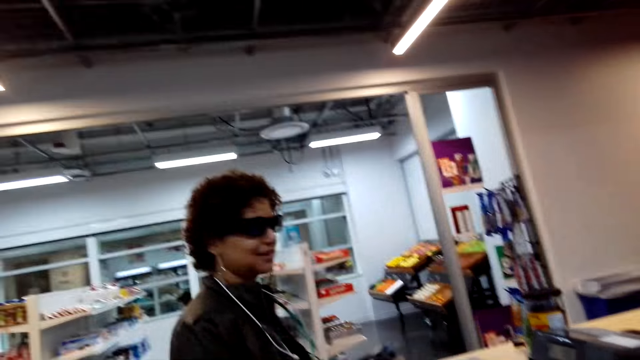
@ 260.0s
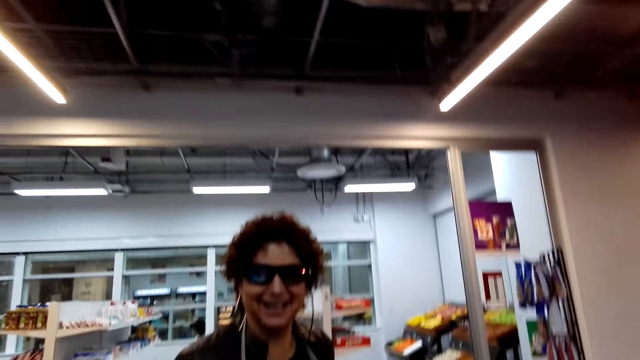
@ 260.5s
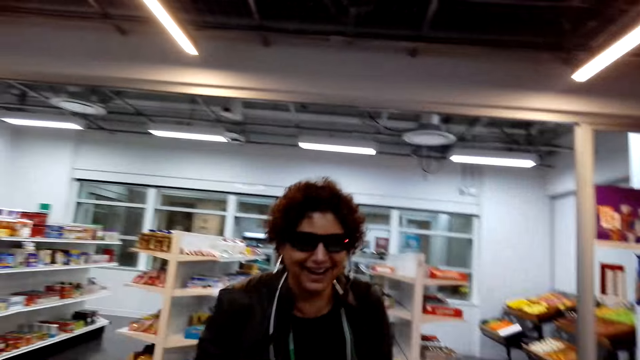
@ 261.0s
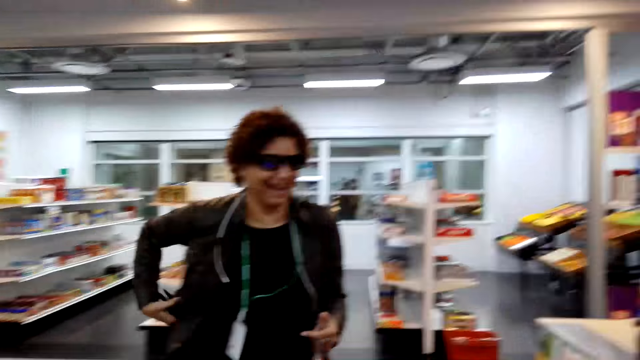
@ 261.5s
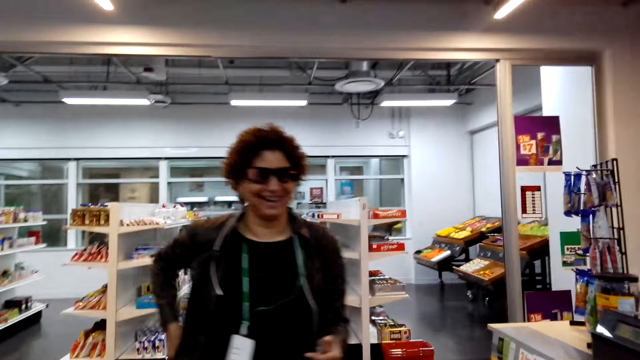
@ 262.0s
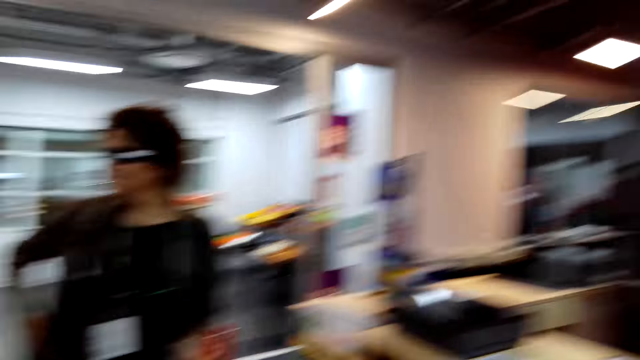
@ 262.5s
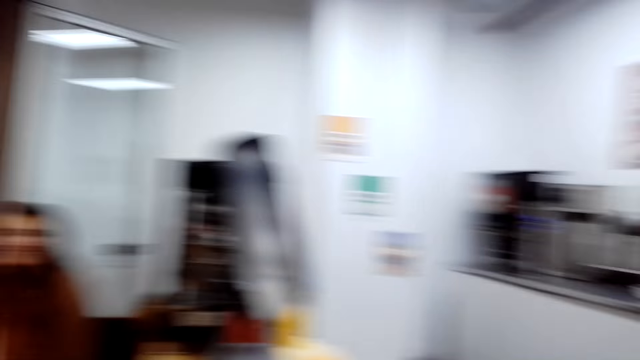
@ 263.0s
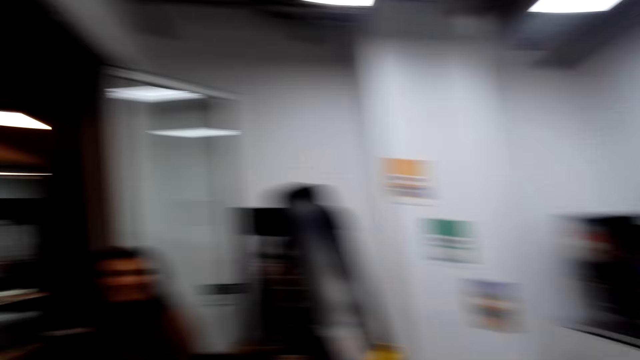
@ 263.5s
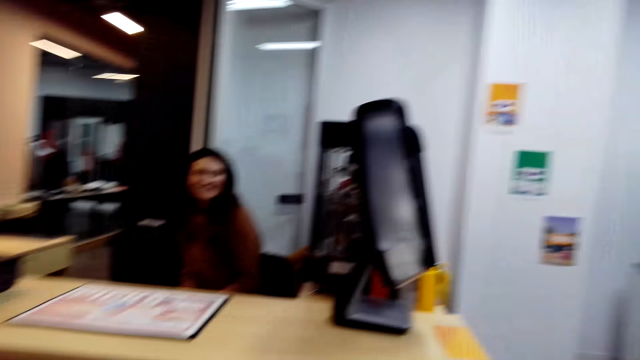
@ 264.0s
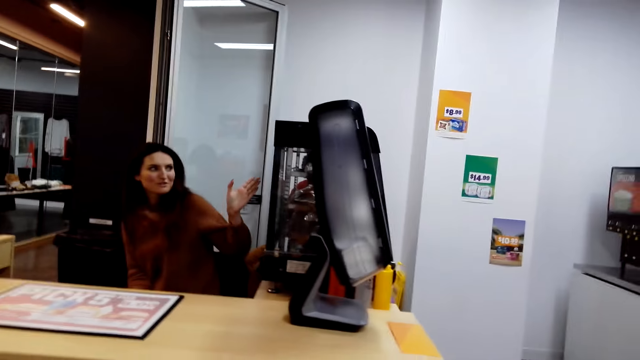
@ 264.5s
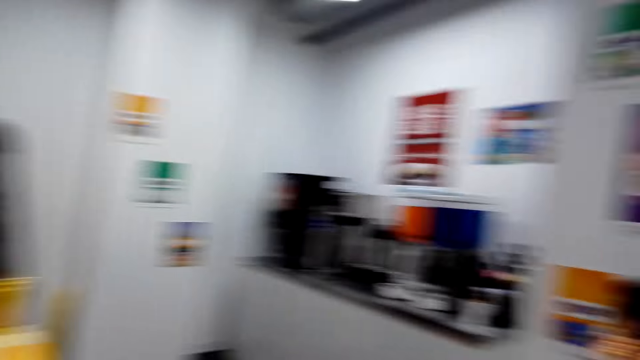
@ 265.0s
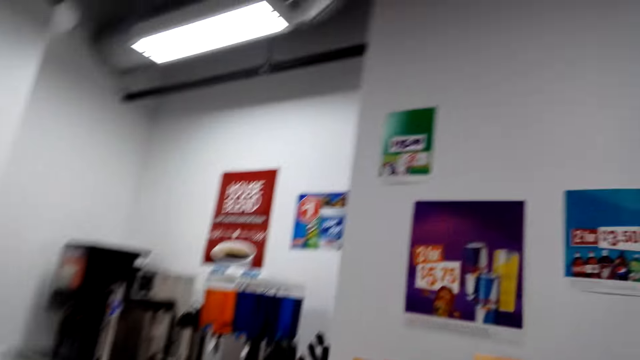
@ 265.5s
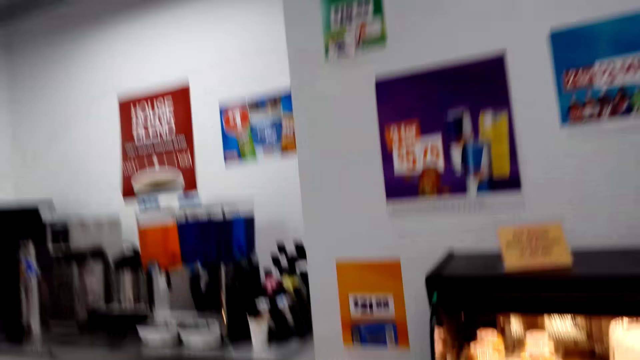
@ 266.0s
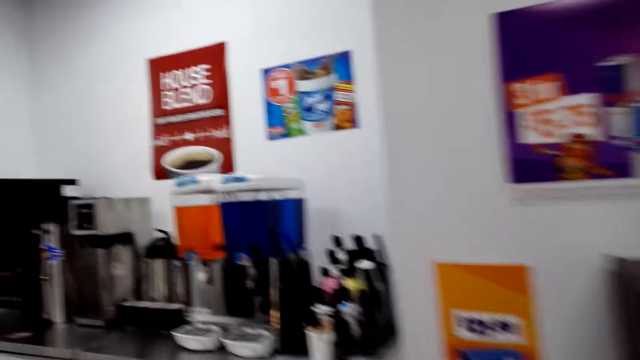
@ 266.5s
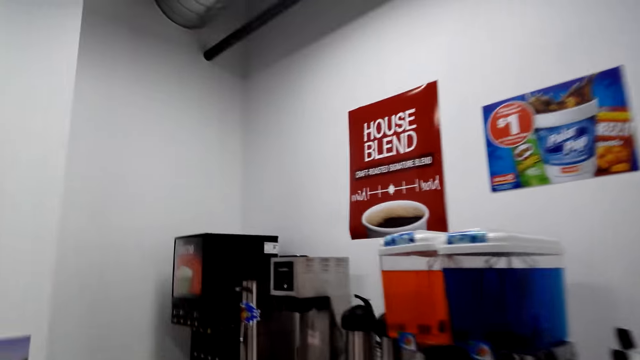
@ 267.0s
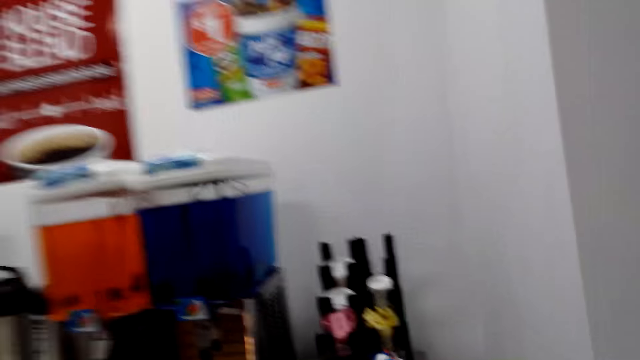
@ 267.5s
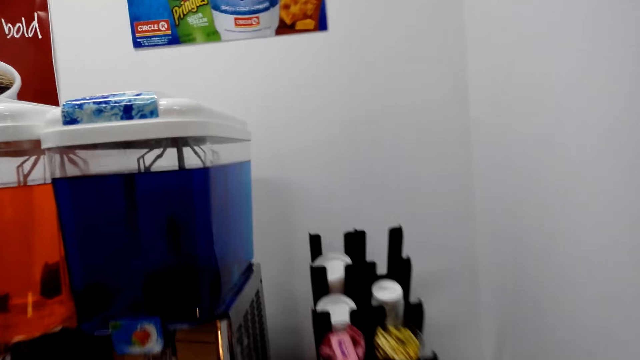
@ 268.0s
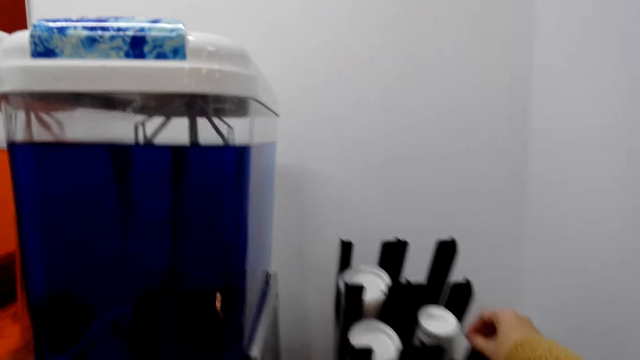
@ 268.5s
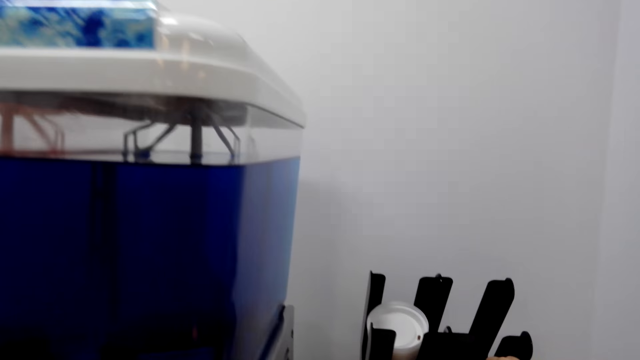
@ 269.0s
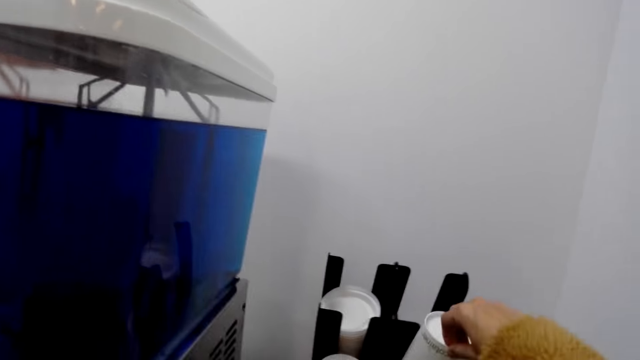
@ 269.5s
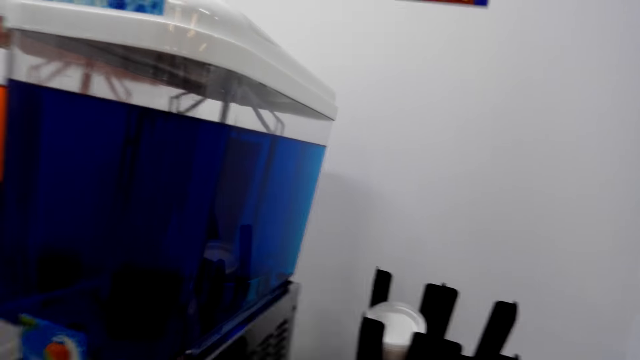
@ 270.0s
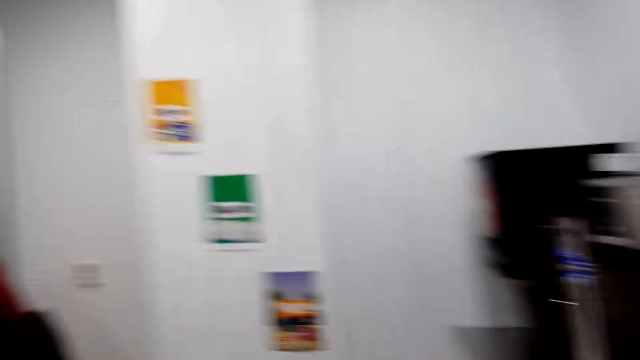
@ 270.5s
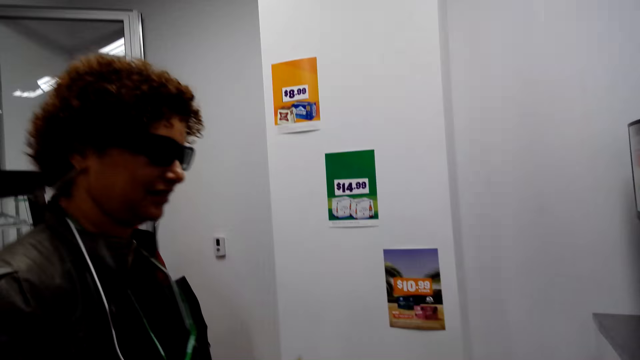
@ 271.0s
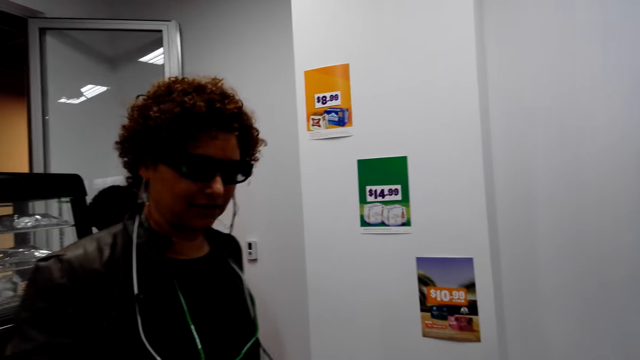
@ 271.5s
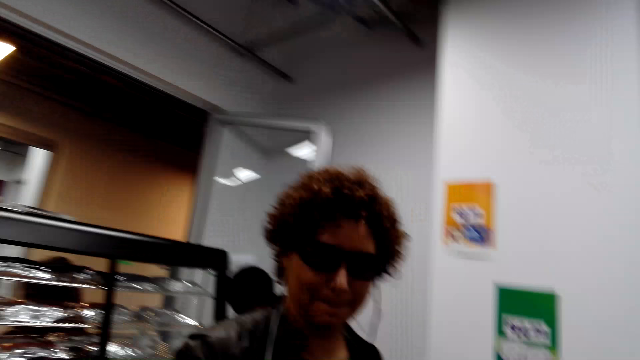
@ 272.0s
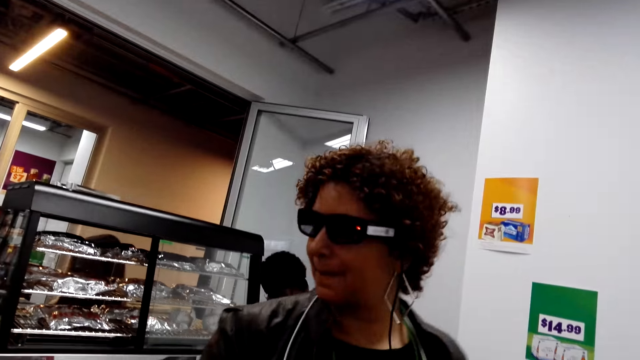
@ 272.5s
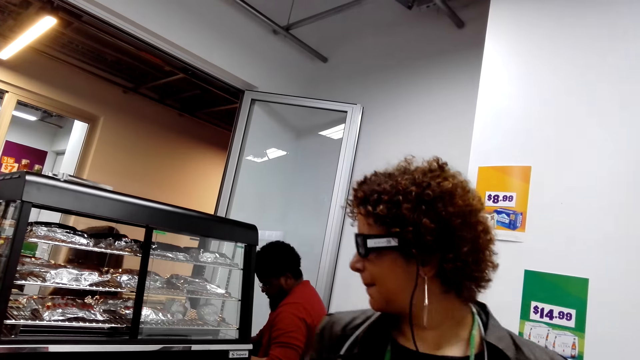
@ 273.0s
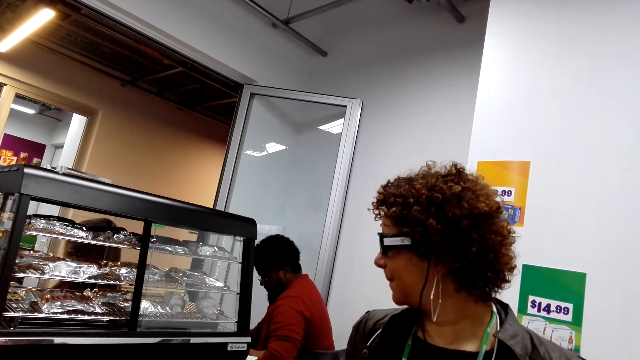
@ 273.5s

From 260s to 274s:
The camera wearer laughs with a person. Another person moves her hand. The camera wearer walks to the beverage section. The camera wearer and the first person walk around the supermarket. They pick a disposable cup. They pass the disposable cup to the first person.

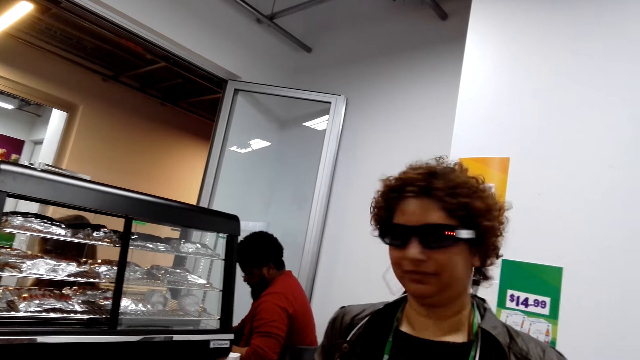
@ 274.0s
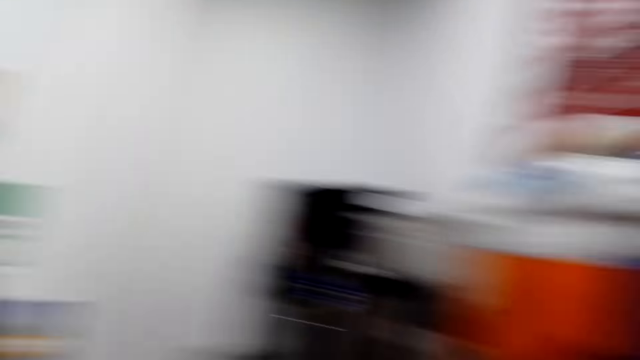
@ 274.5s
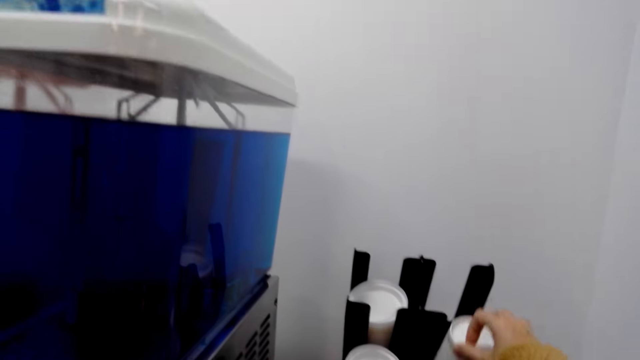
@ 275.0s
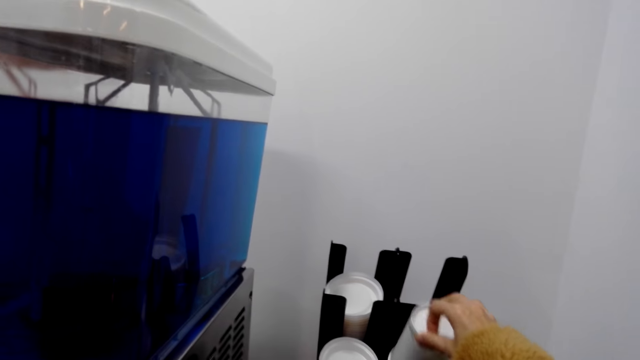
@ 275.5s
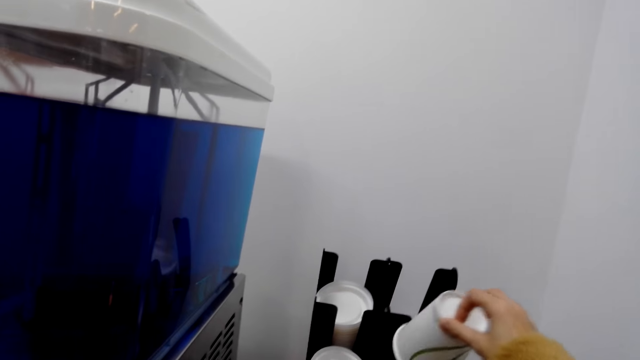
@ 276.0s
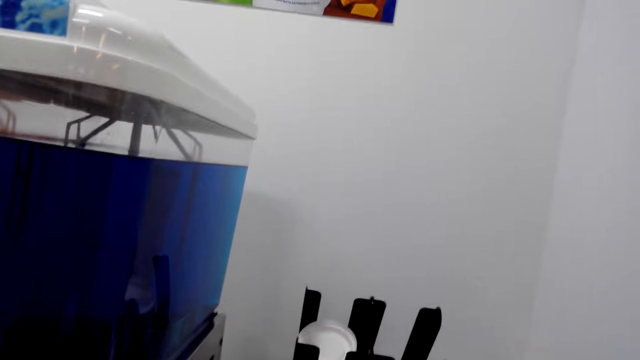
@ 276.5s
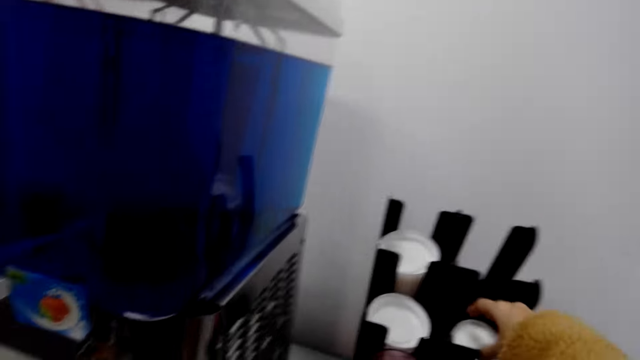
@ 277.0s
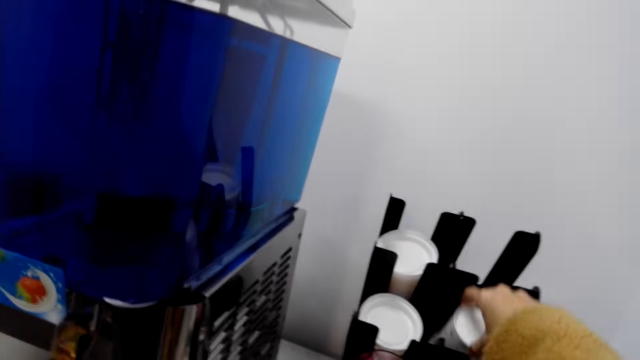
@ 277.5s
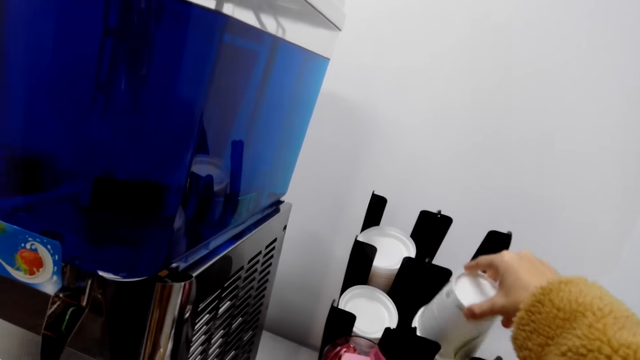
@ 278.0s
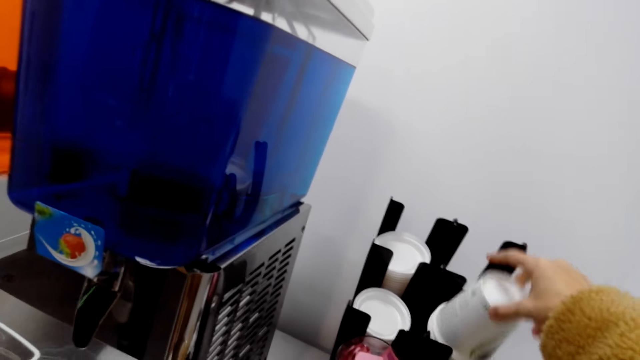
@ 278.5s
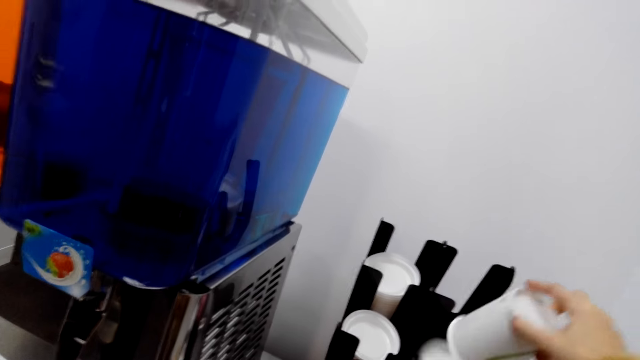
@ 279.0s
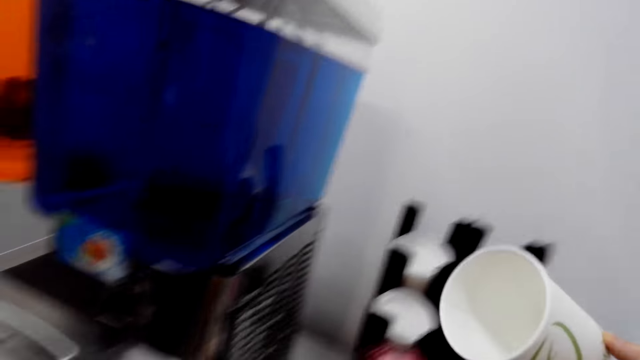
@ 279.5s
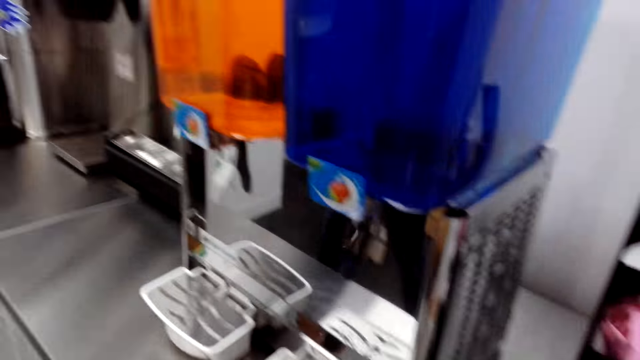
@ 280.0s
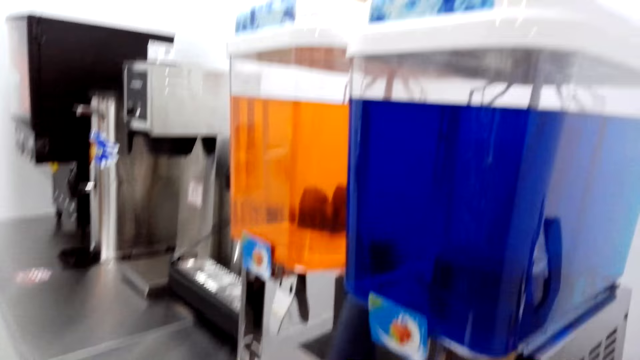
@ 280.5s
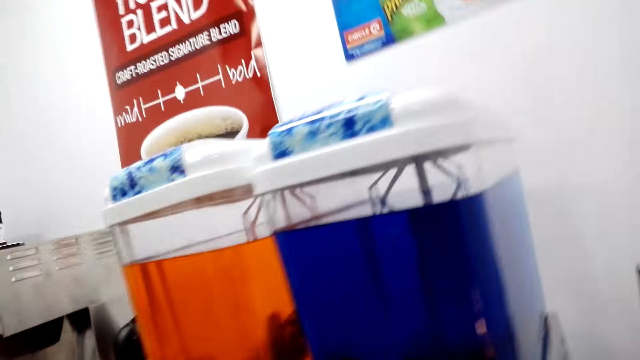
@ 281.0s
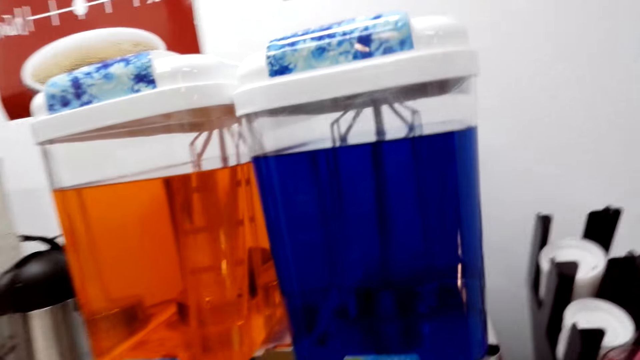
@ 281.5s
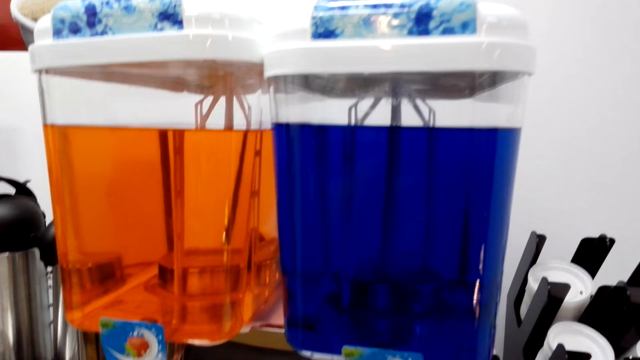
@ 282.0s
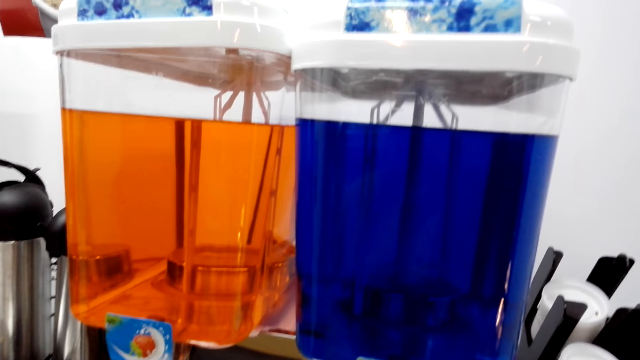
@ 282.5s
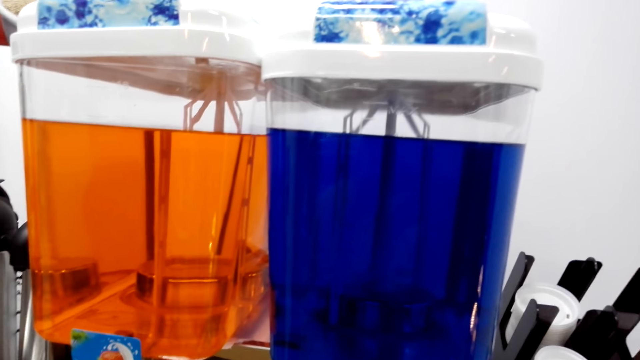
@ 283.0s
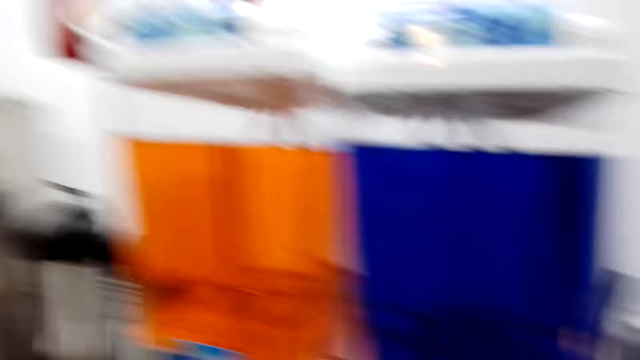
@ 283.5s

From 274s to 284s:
The camera wearer picks another disposable cup. They fill the disposable cup with coffee.
